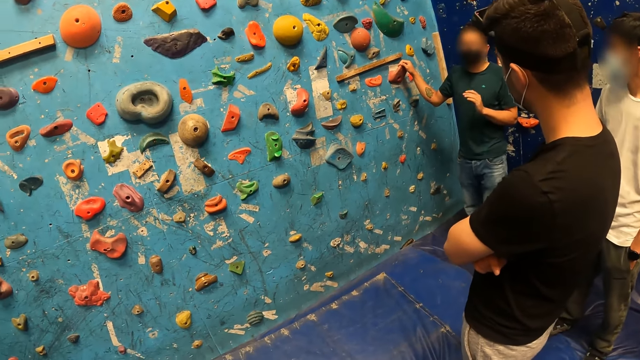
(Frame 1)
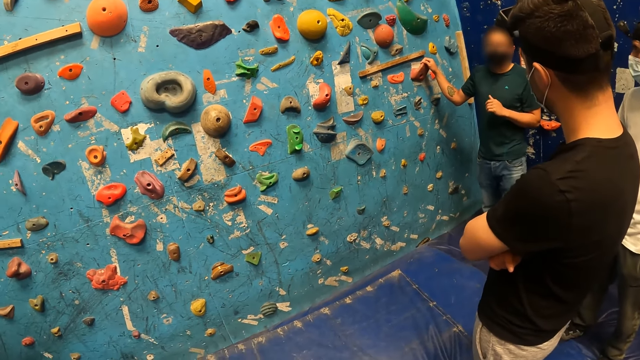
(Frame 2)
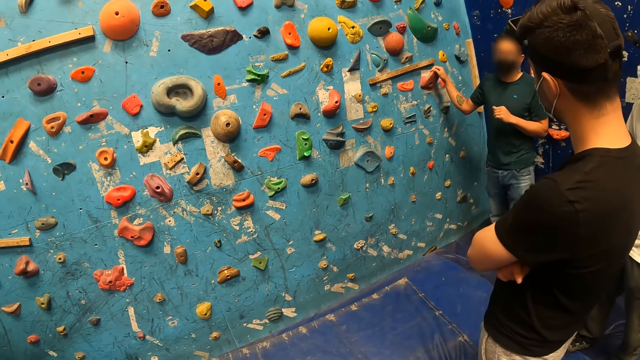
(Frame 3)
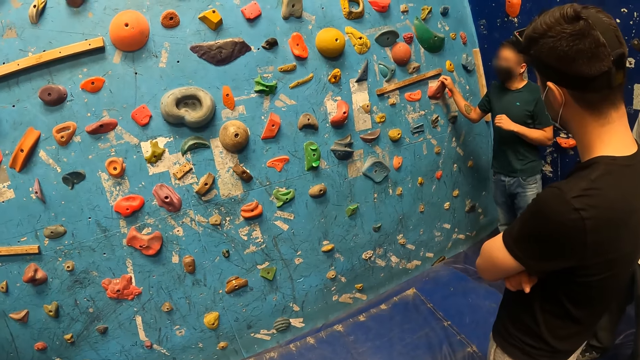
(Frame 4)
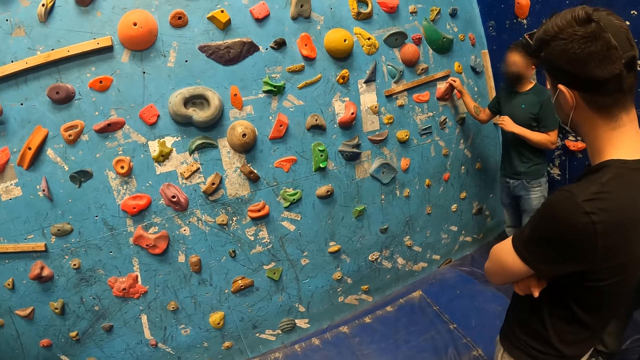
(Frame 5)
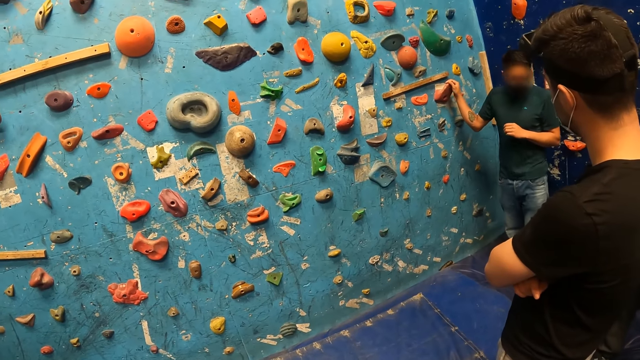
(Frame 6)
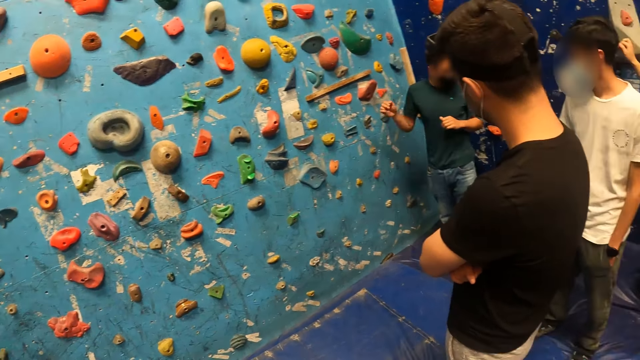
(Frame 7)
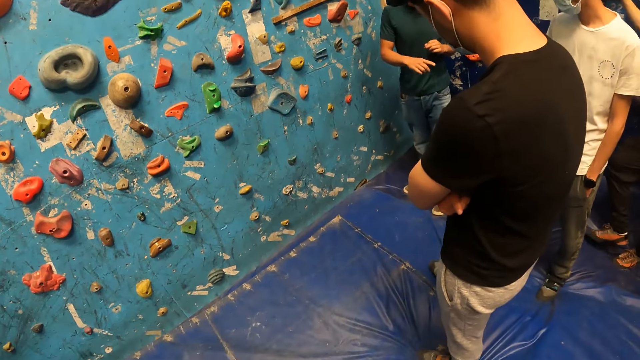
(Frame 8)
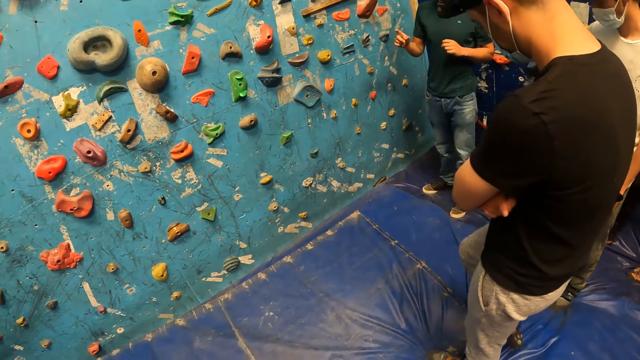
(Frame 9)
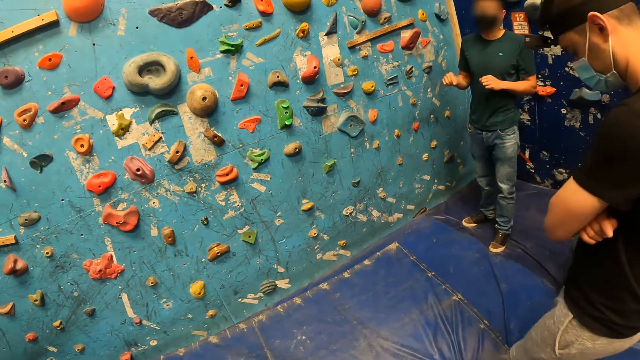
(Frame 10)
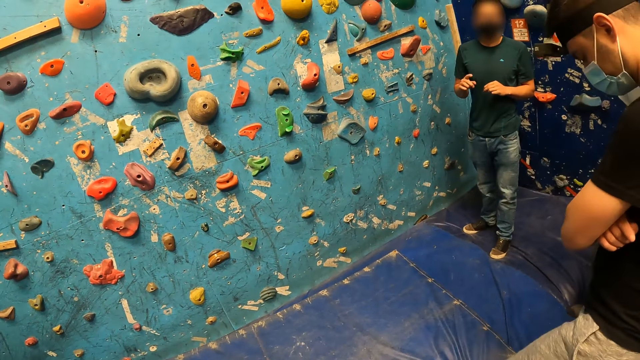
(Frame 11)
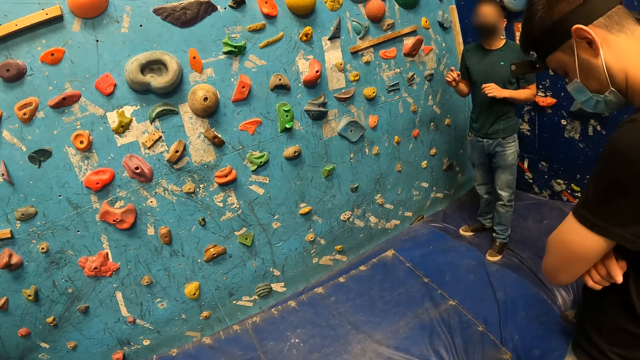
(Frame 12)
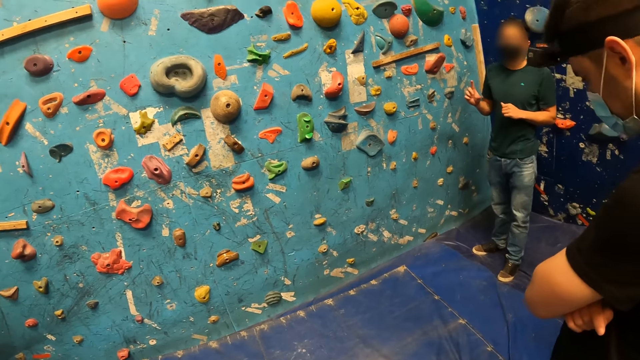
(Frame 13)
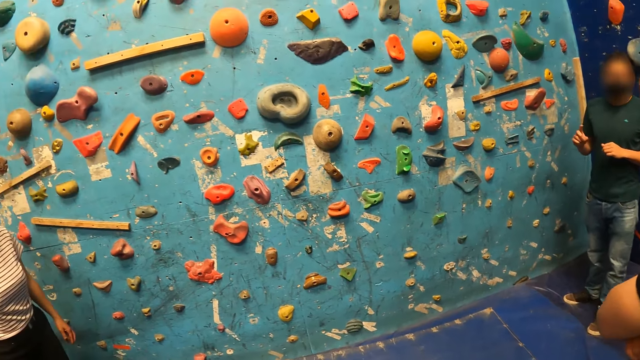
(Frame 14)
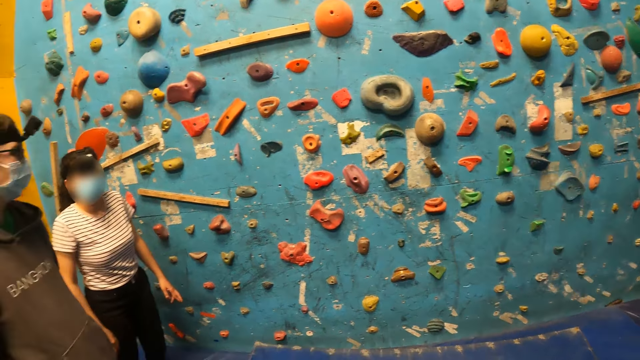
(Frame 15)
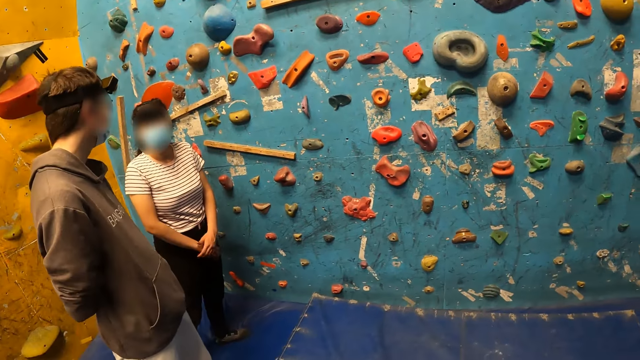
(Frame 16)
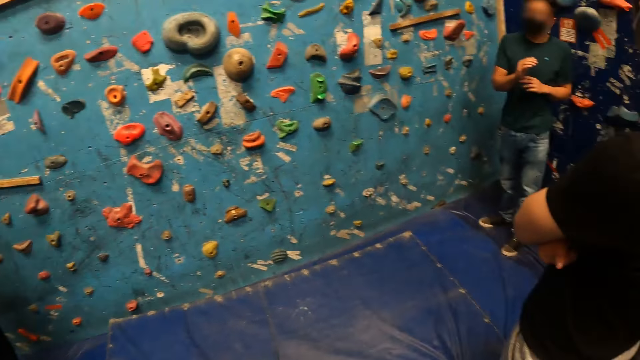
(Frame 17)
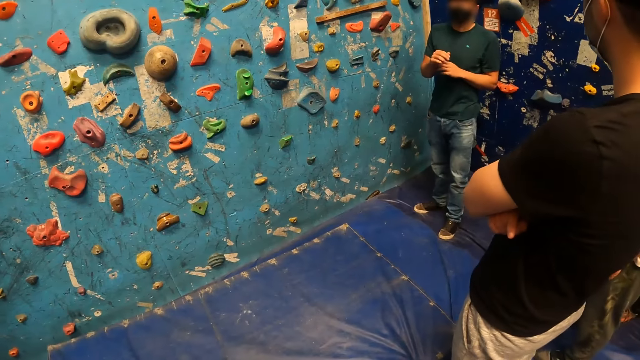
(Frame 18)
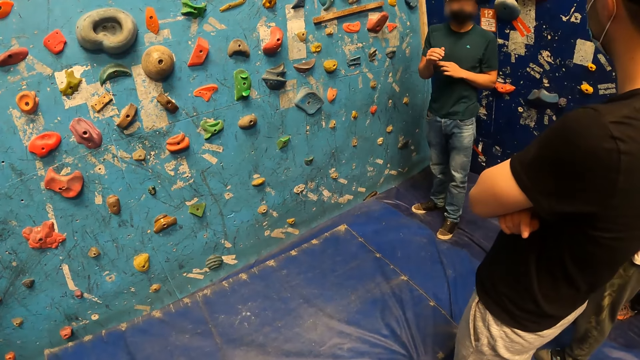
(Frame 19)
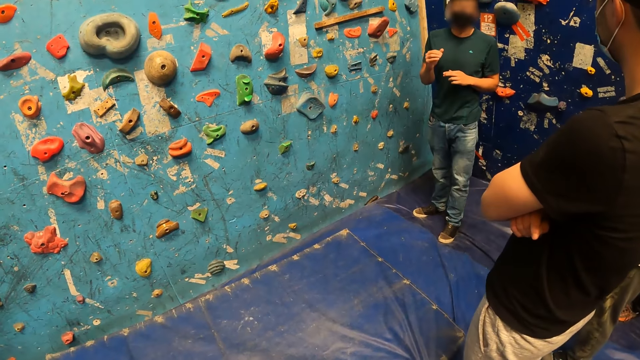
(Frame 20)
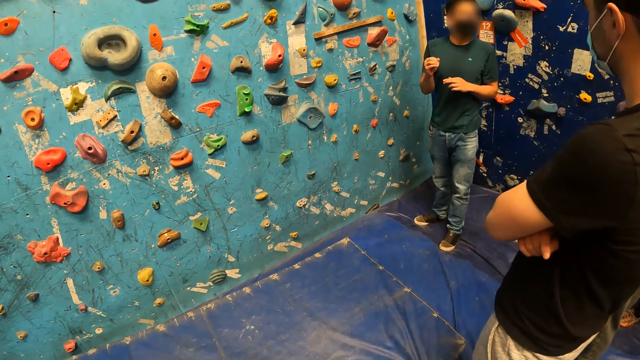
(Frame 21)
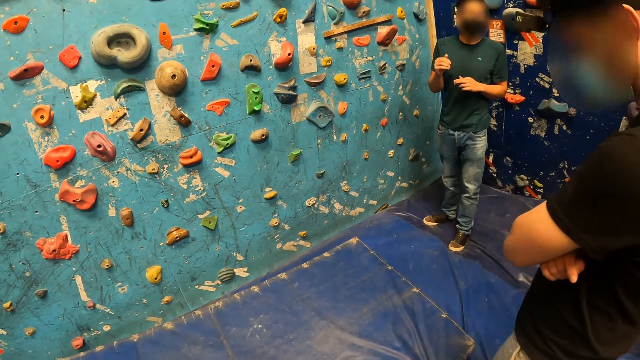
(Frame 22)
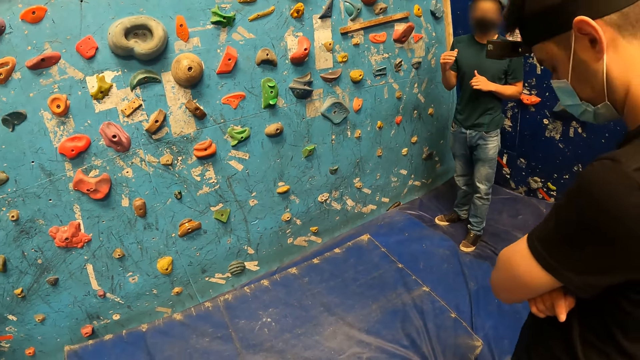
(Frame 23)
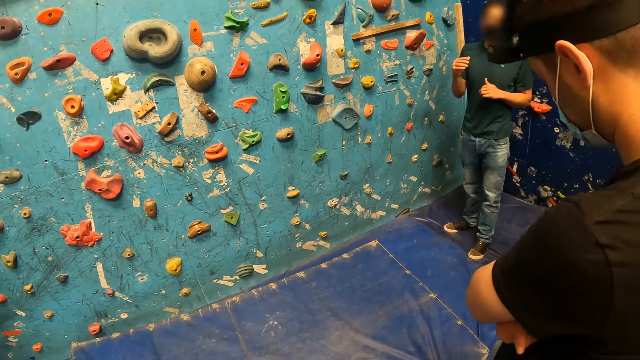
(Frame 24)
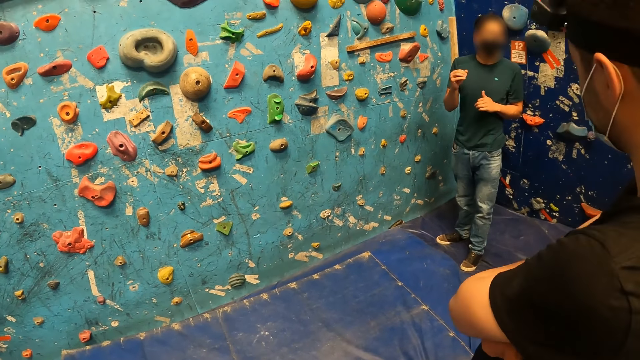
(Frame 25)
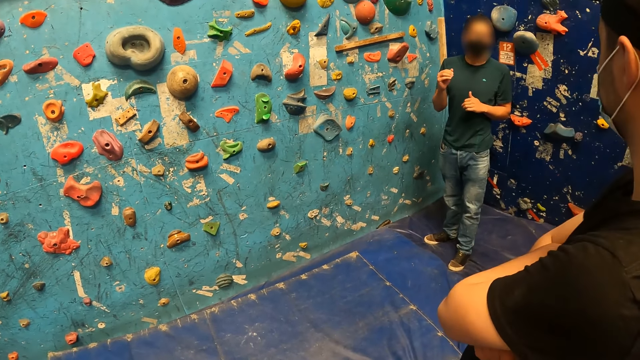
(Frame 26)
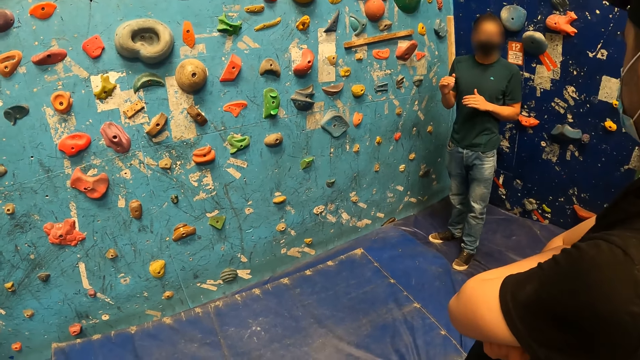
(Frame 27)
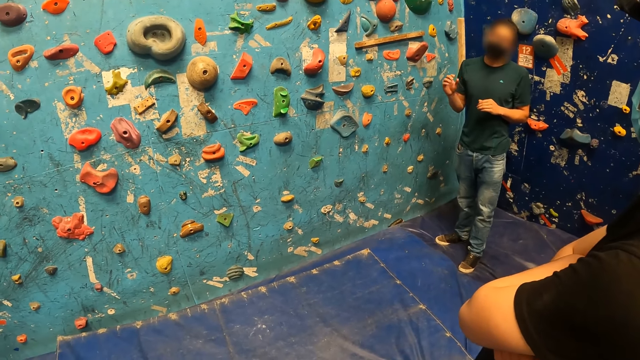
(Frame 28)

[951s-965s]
A male walks on the blue surface. The camera wearer looks around the climbing wall. The male walks on the blue surface. The camera wearer looks around the climbing wall. The male looks around.

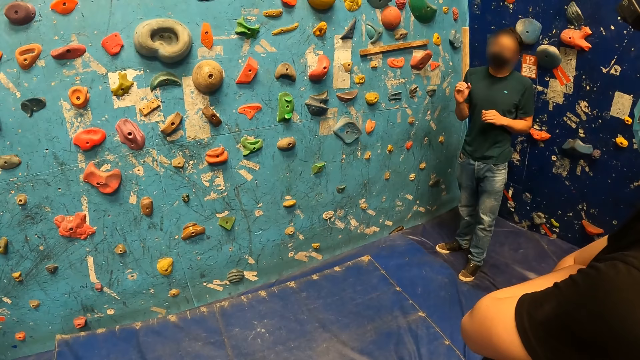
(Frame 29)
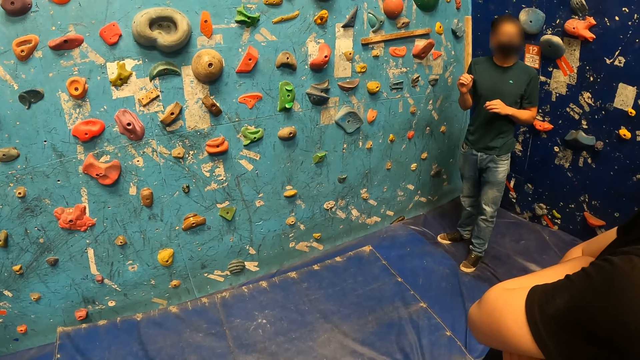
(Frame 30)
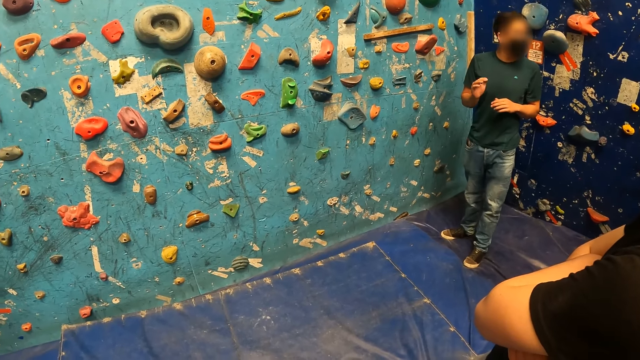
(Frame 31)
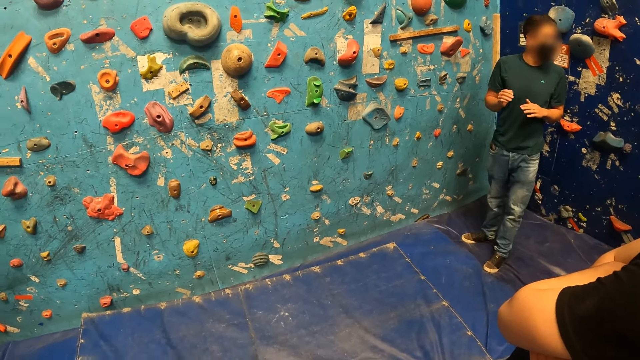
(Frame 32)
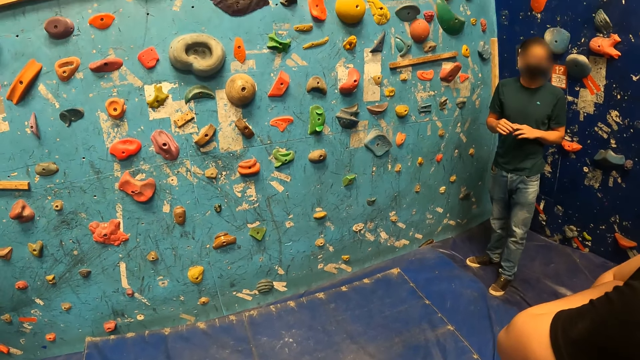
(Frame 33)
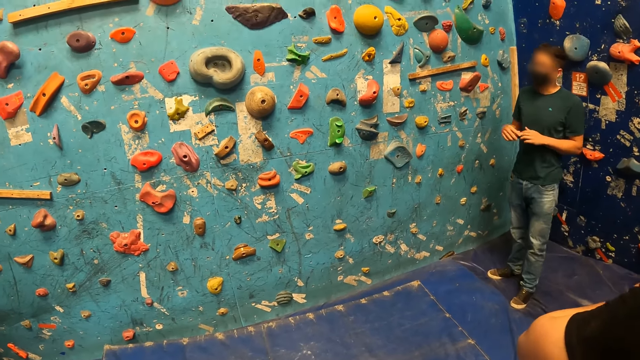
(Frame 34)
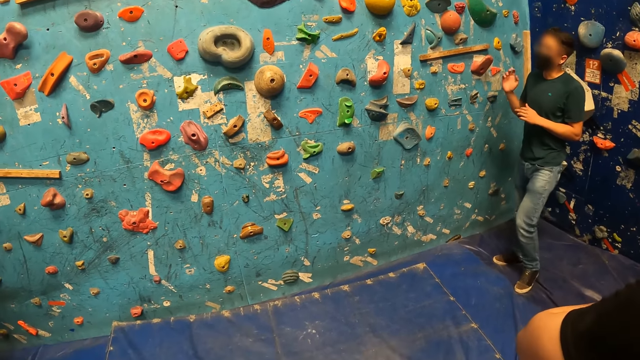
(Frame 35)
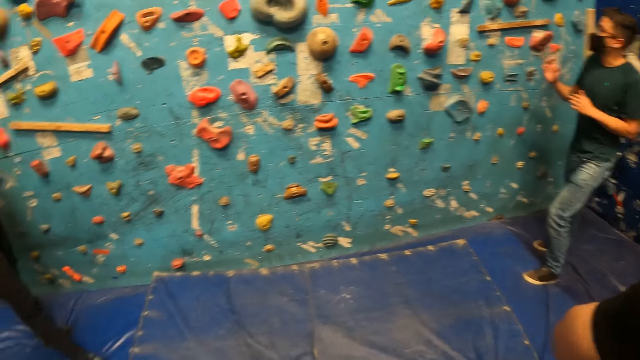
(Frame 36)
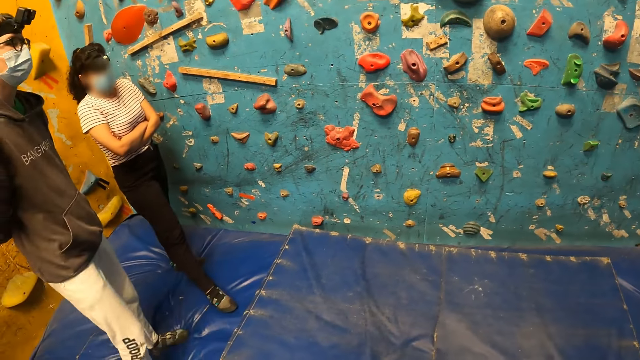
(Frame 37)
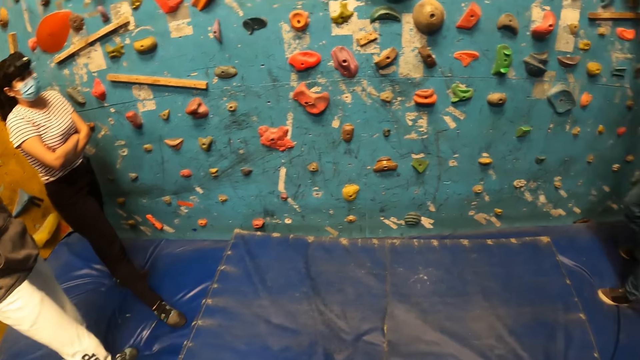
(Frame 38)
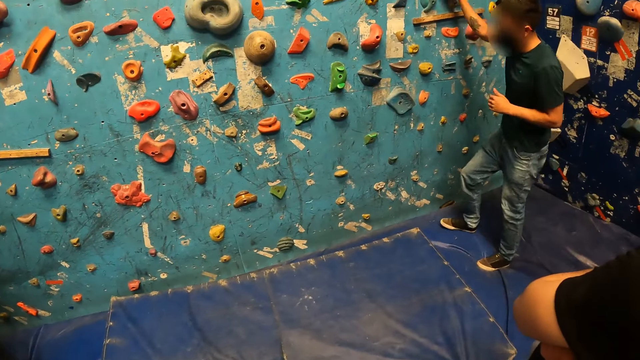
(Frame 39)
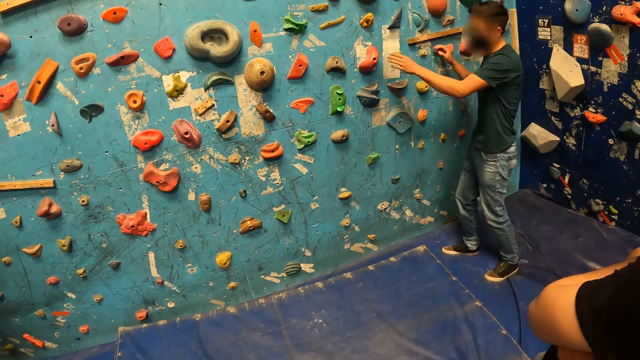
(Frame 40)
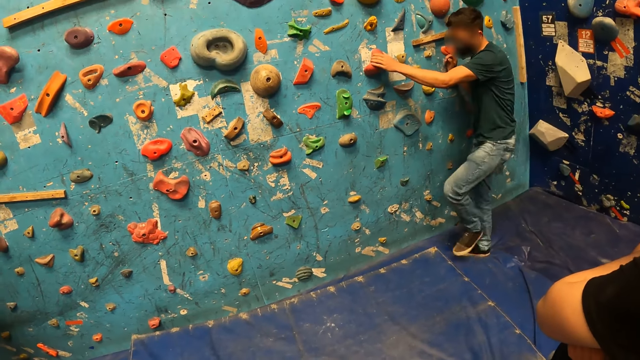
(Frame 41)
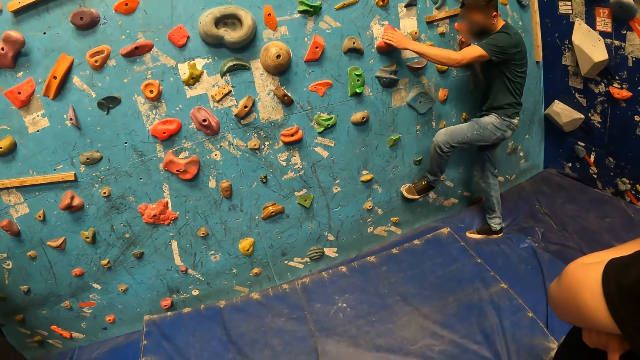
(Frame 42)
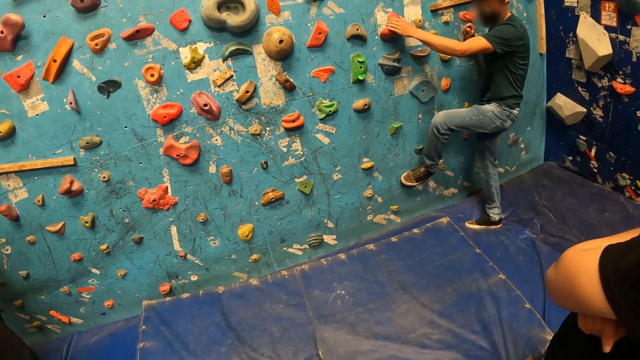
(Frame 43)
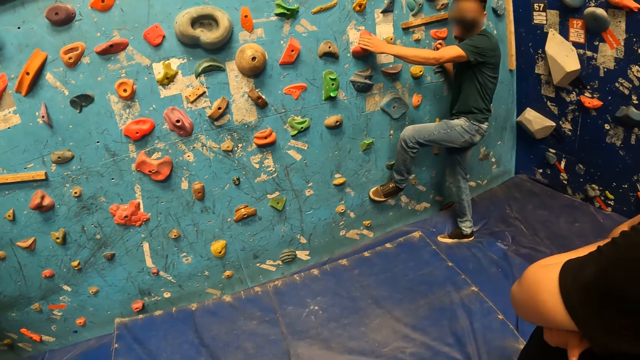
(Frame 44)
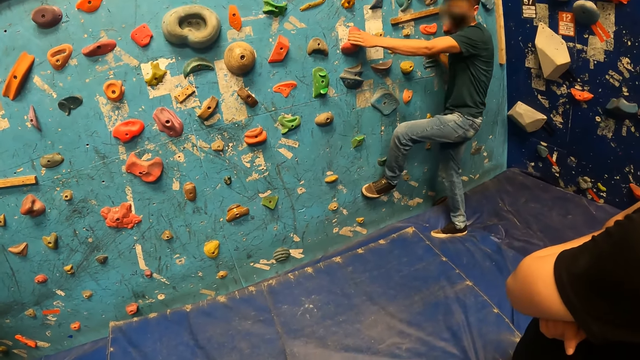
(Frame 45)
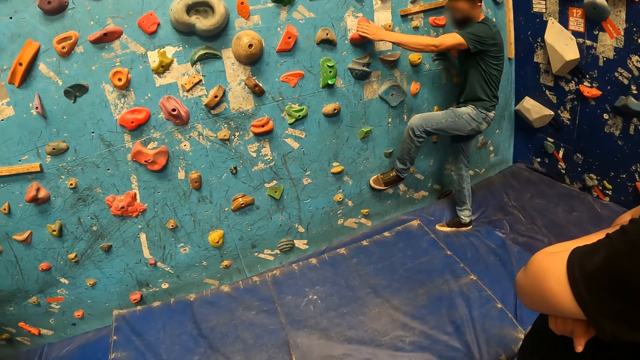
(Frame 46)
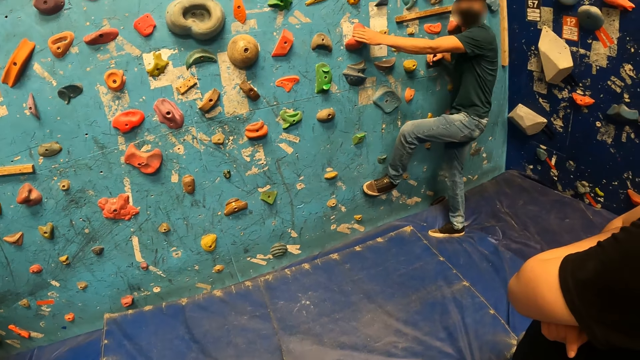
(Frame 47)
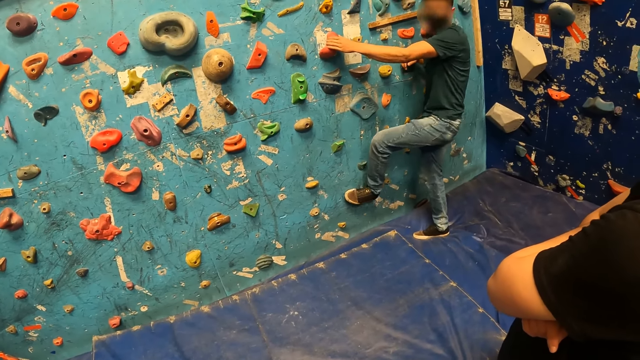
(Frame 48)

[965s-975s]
The camera wearer looks around the climbing wall. A man grabs a rock on the wall with his right hand, grabs a rock on the wall with his left hand, and steps on a rock on the wall with his left leg.
